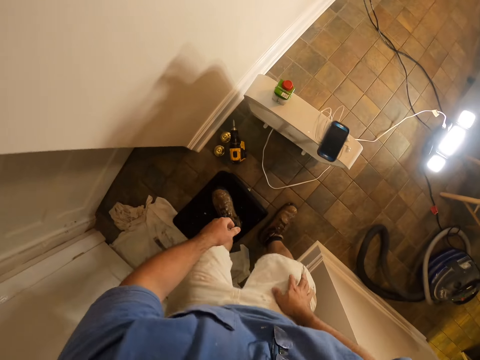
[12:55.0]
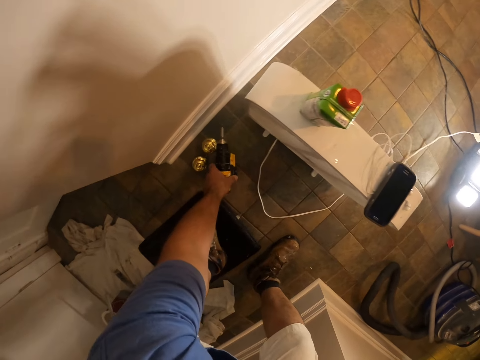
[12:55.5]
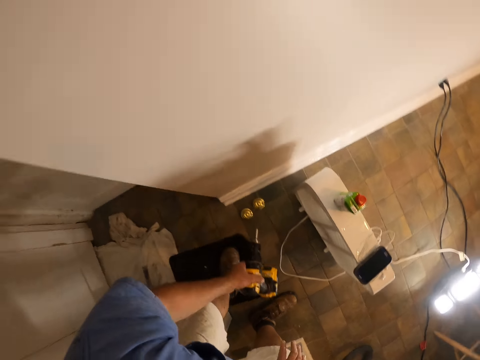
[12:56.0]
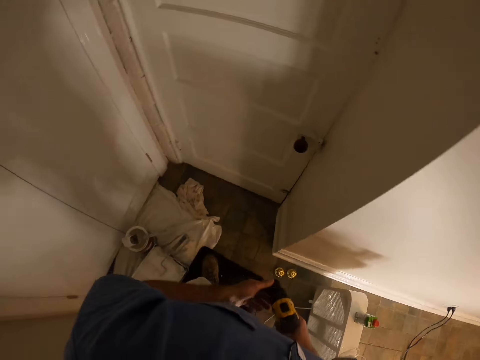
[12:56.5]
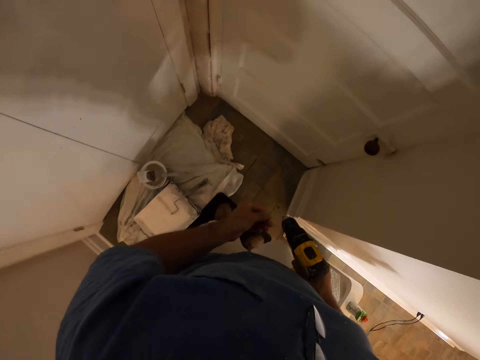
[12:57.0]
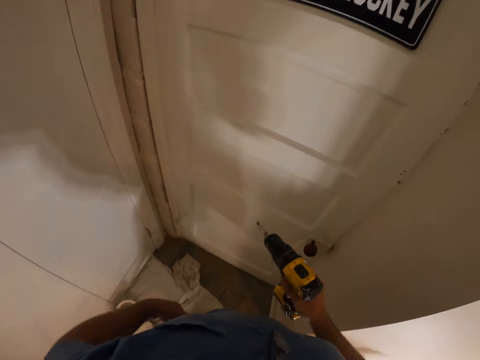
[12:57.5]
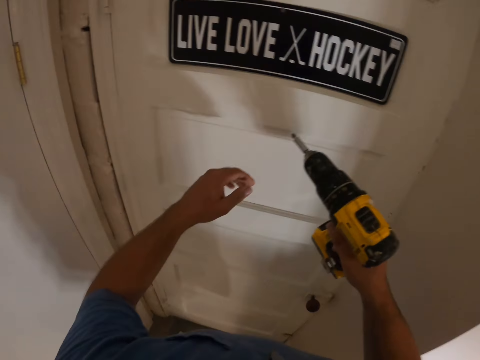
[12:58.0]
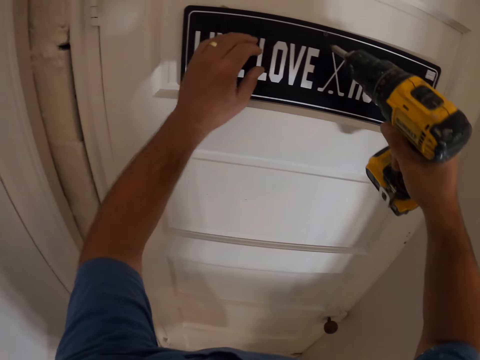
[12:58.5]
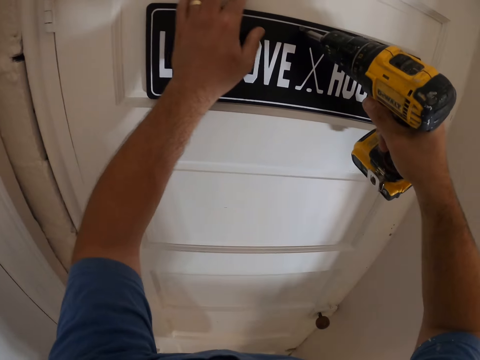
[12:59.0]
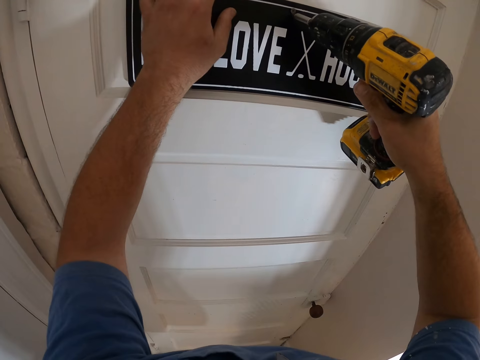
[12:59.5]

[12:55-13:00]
The camera wearer bends. They pick up a cordless drill or electric screwdriver on the floor. They stand straight and walk towards the door. They lift the electric screwdriver.

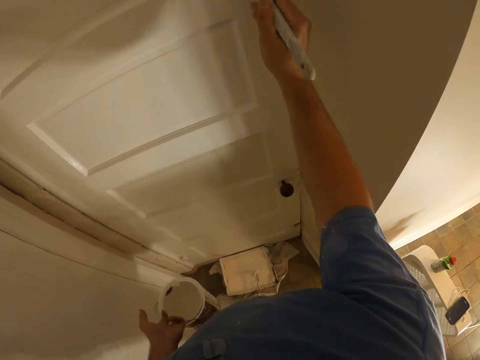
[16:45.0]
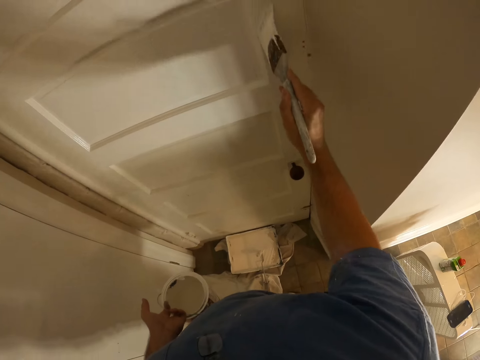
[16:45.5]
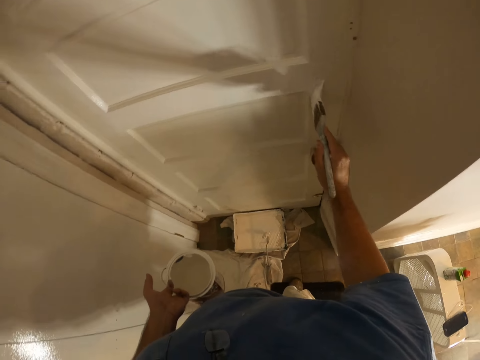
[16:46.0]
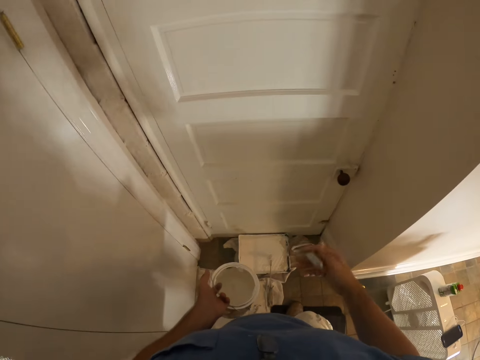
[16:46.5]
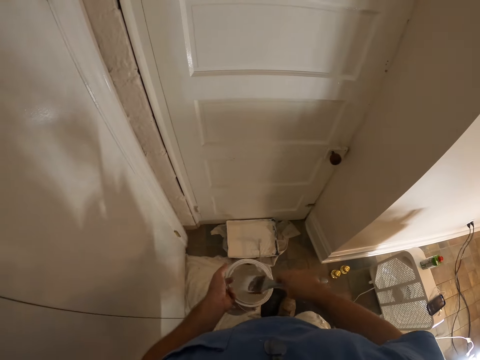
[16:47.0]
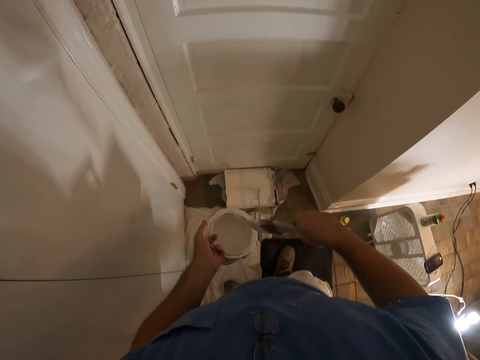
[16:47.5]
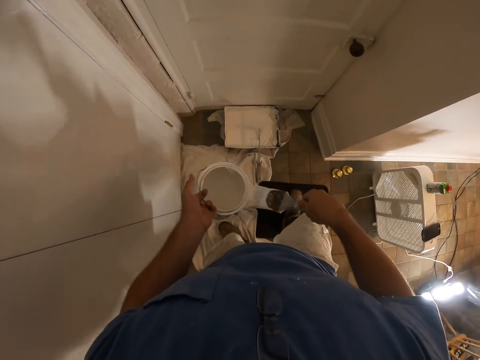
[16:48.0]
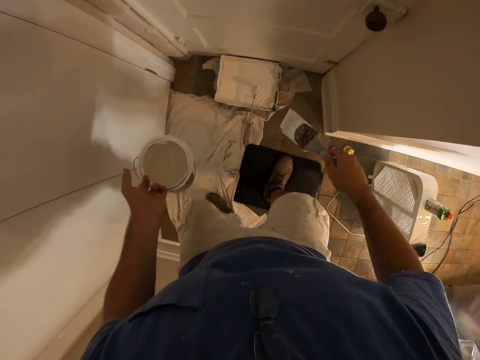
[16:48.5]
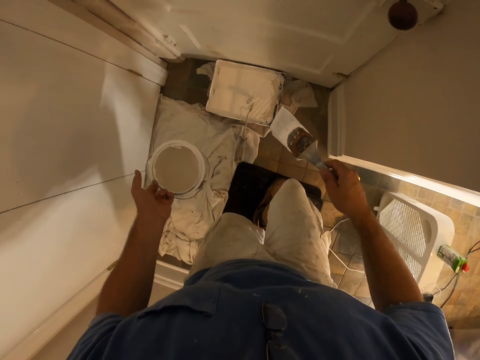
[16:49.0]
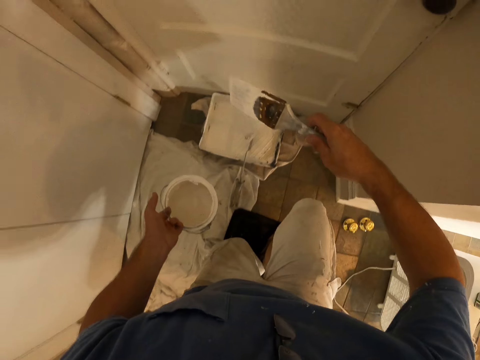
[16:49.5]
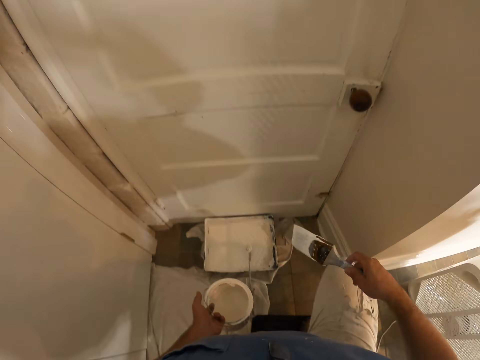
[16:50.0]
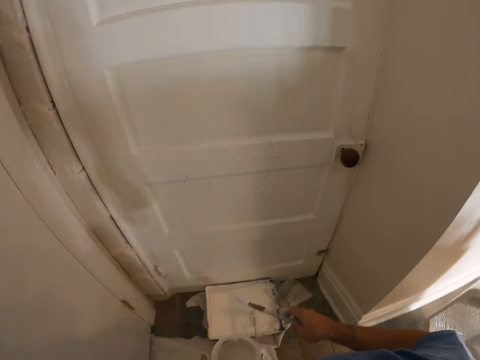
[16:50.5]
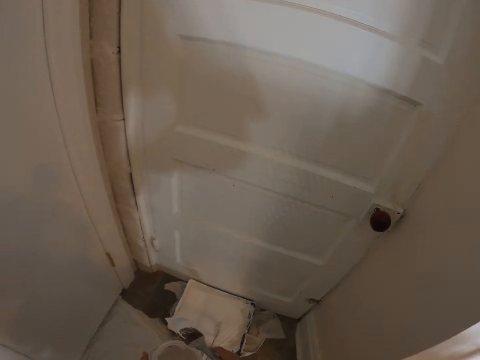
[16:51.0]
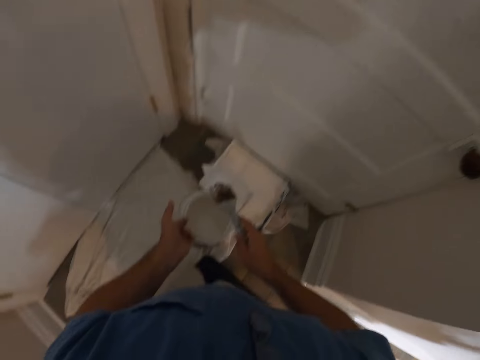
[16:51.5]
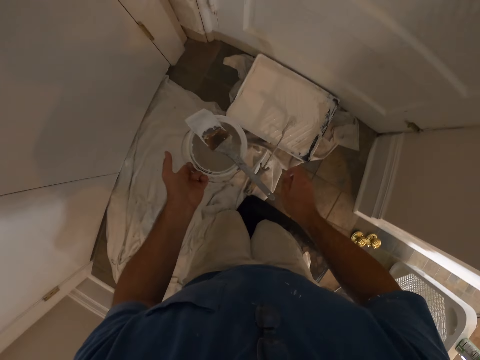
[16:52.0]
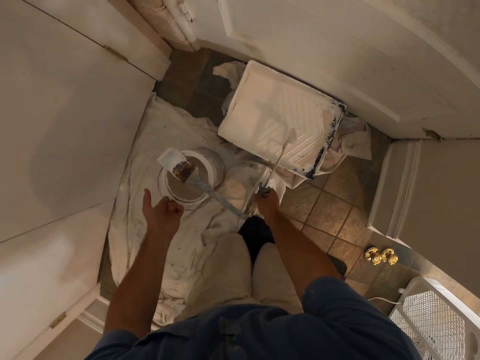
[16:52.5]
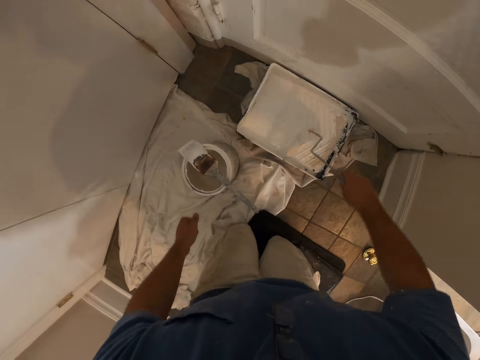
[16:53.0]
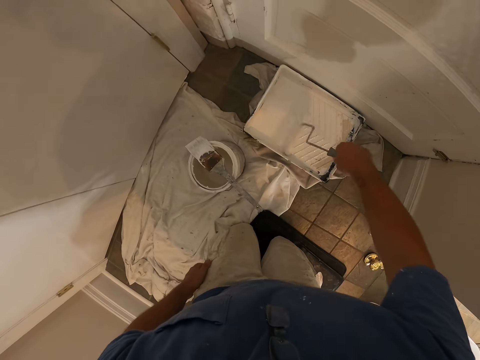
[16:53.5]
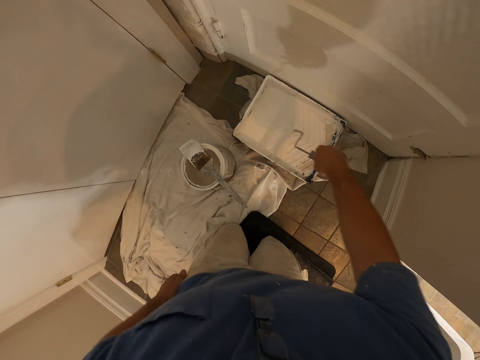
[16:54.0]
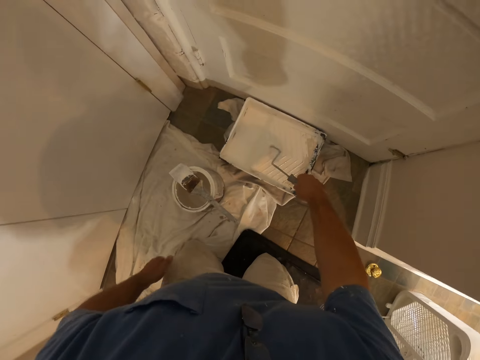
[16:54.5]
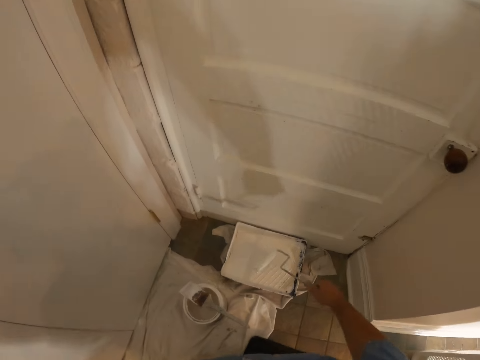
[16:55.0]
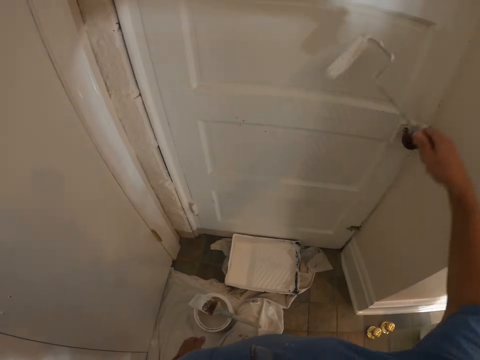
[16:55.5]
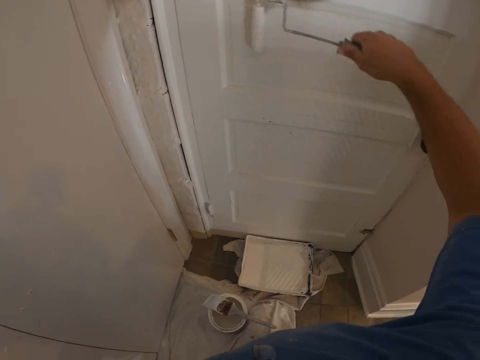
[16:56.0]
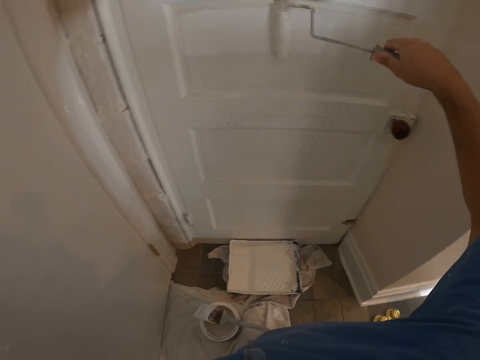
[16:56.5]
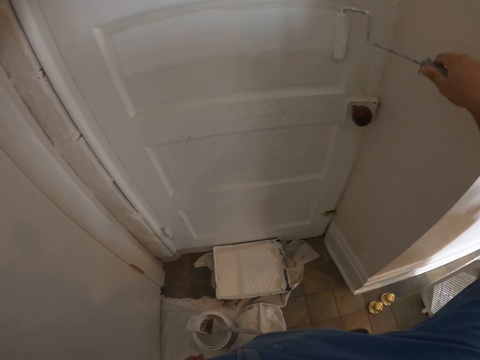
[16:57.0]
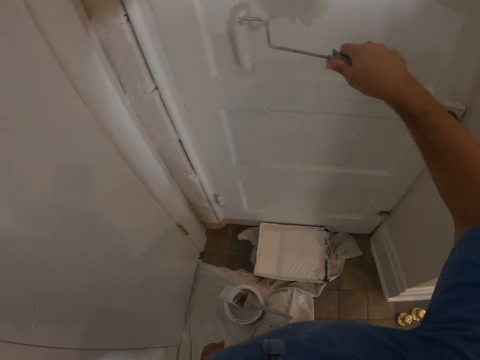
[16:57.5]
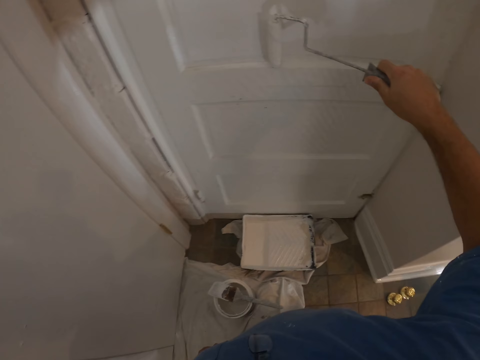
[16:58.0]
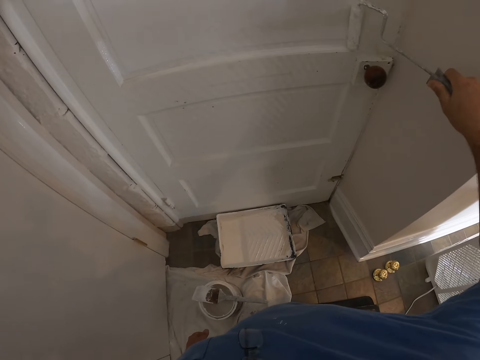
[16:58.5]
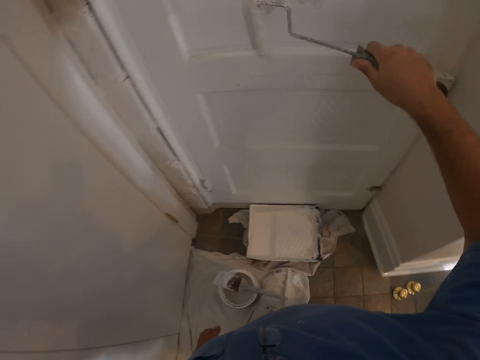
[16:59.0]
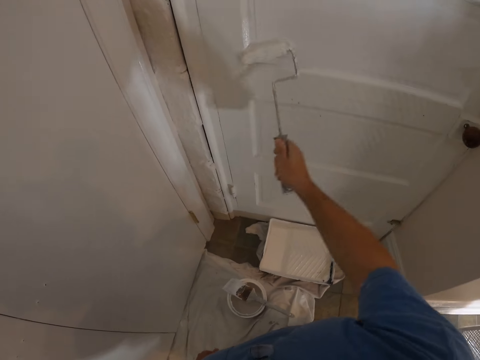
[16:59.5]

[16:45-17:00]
The camera wearer dips the brush in the painting can. They wipe the paint brush on the paint container. They put the painting brush on the painting can. They drop the paint brush and the paint container on the floor. They hold the painting roller. They roll the paint roller in the paint tray. They paint the door with the paint roller.

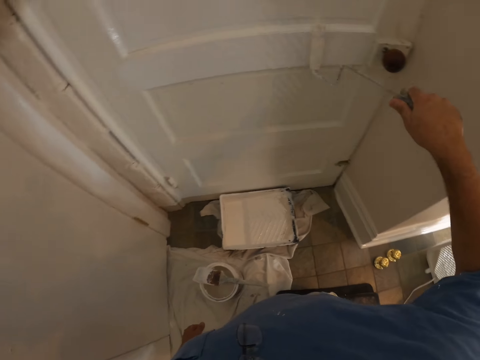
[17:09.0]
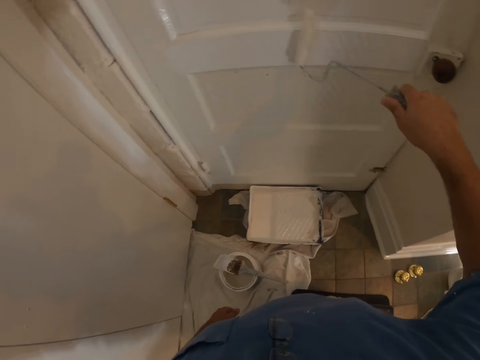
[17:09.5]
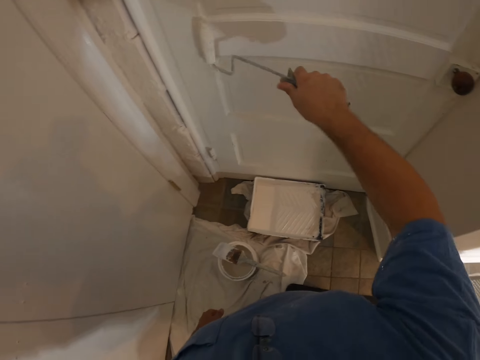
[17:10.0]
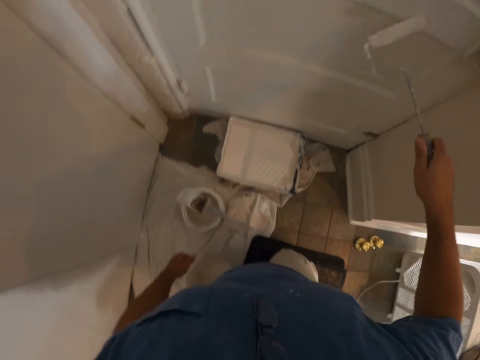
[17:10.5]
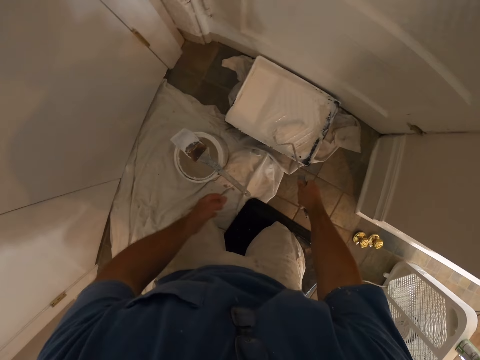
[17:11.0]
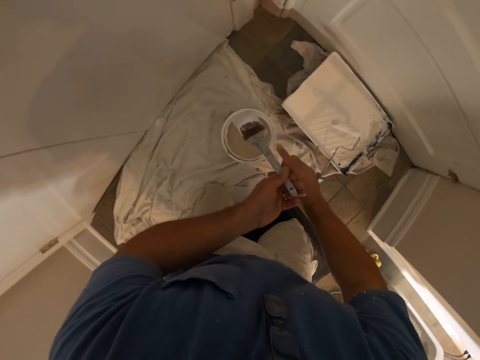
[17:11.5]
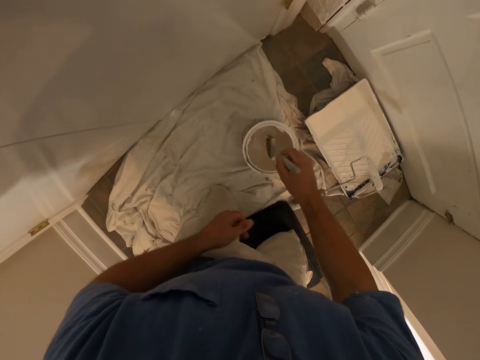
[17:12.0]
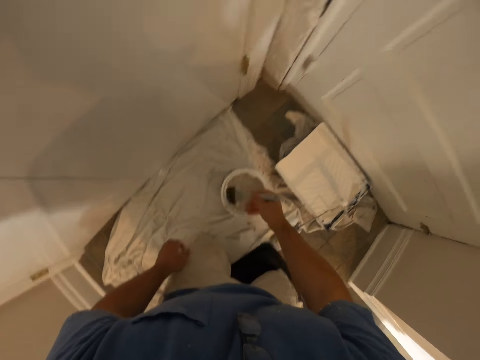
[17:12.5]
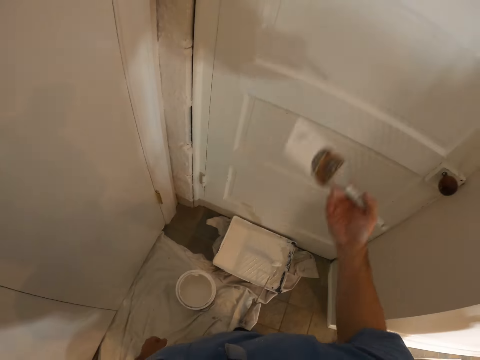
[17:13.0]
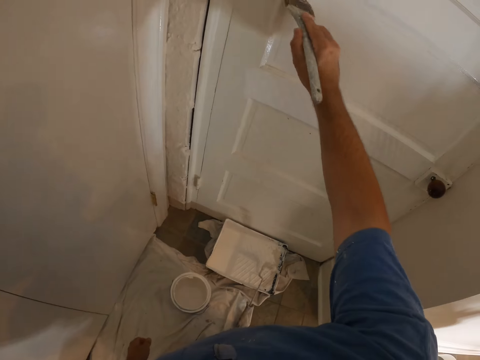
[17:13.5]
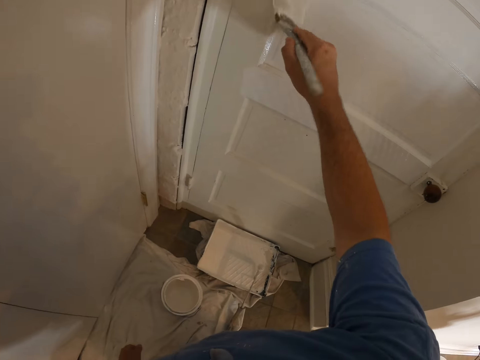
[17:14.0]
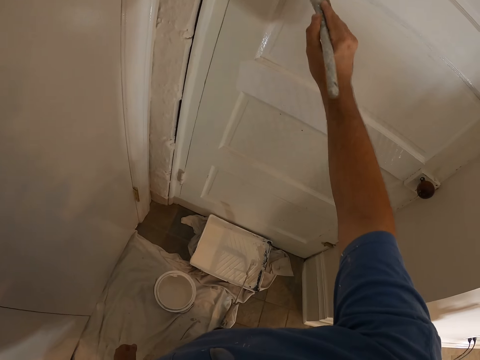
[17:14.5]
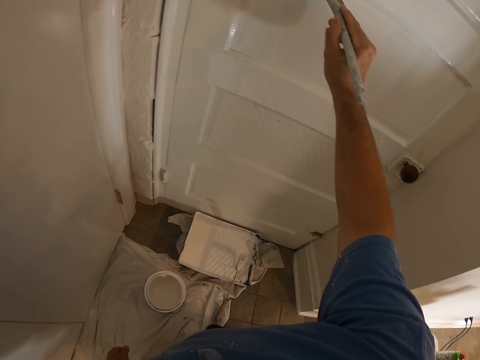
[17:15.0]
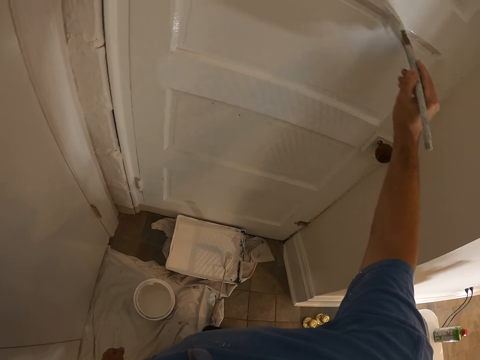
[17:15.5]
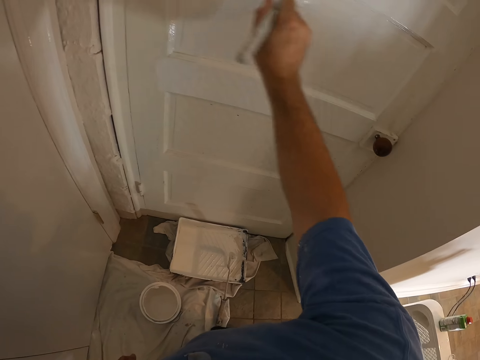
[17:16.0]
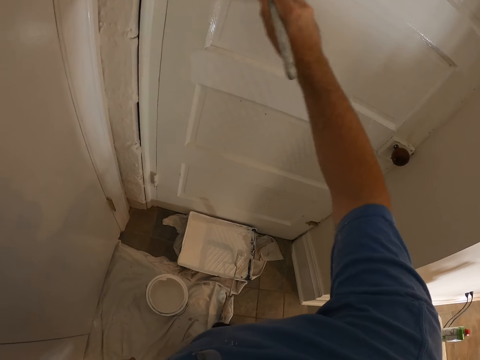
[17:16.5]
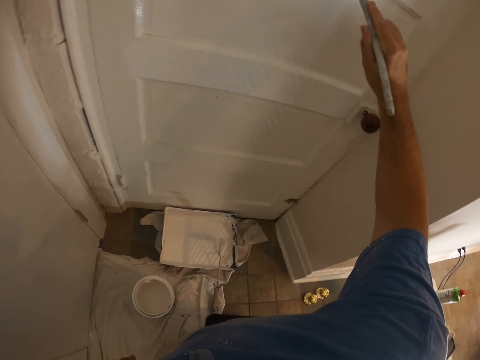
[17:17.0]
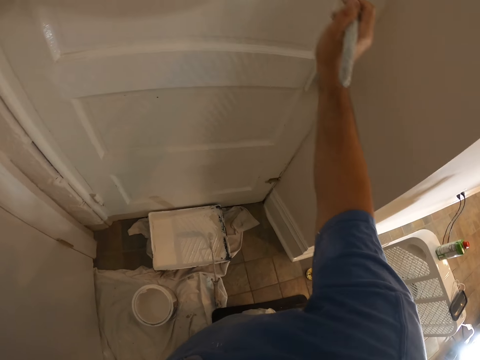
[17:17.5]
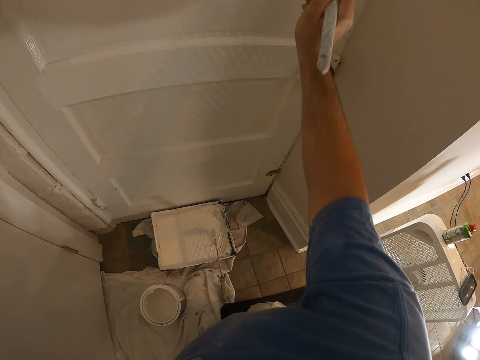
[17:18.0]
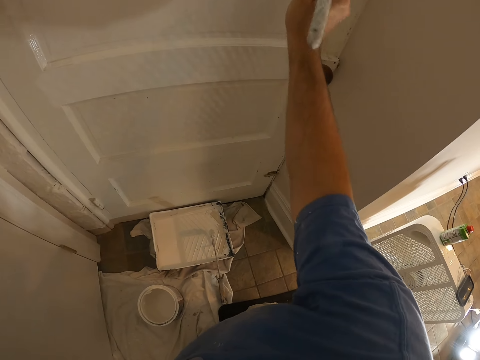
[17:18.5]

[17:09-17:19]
The camera wearer drops the paint roller in the paint tray. They take the paint brush from the paint container. They hold the paint brush. They dip the paint brush in the paint container. They paint the door with the paint brush.
